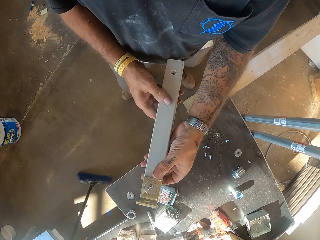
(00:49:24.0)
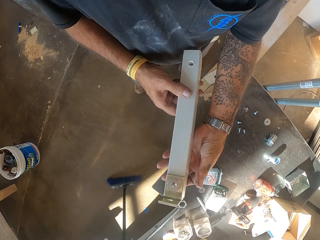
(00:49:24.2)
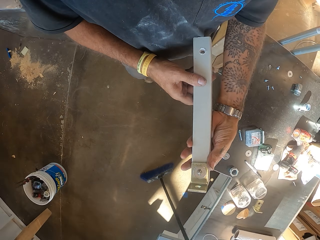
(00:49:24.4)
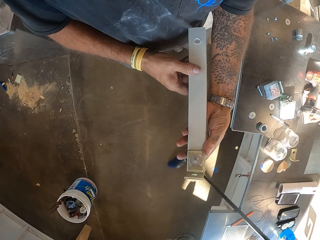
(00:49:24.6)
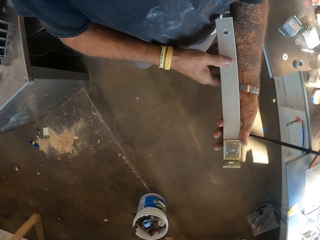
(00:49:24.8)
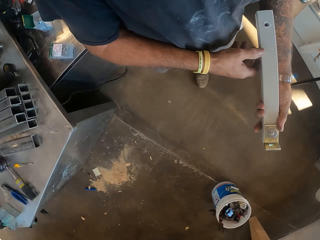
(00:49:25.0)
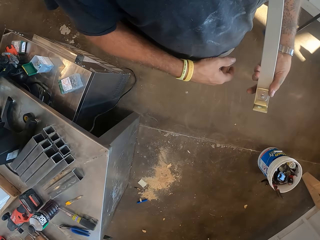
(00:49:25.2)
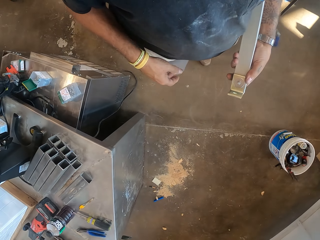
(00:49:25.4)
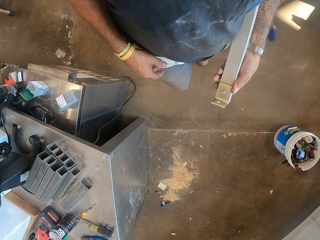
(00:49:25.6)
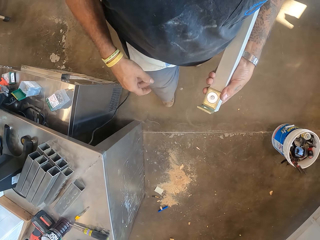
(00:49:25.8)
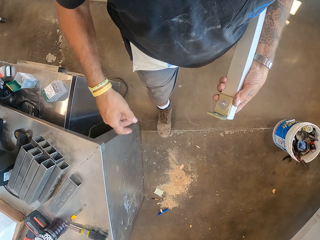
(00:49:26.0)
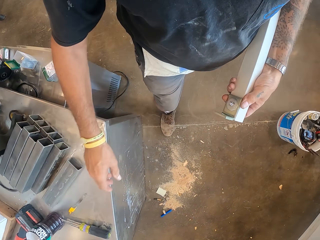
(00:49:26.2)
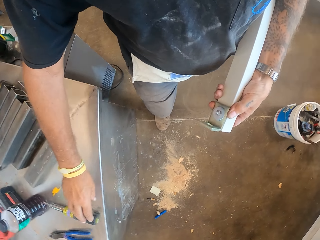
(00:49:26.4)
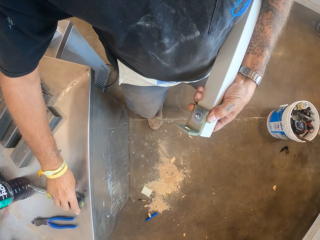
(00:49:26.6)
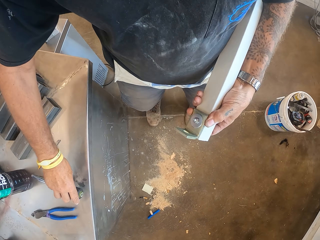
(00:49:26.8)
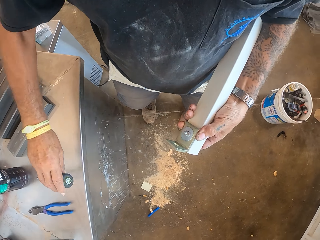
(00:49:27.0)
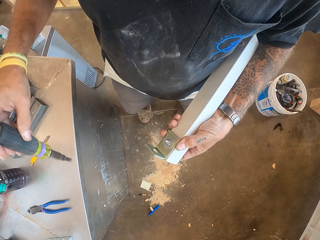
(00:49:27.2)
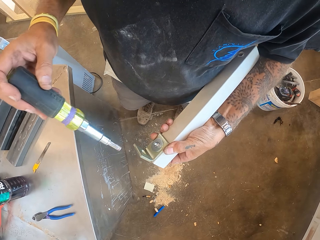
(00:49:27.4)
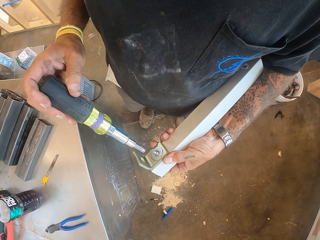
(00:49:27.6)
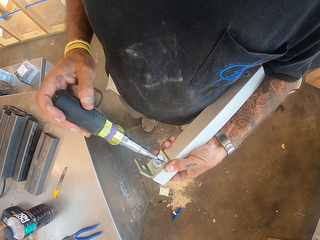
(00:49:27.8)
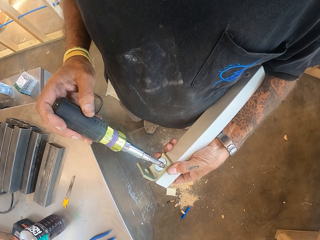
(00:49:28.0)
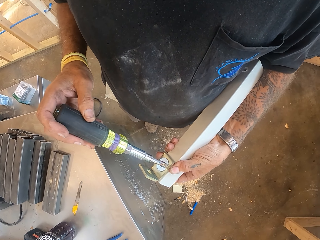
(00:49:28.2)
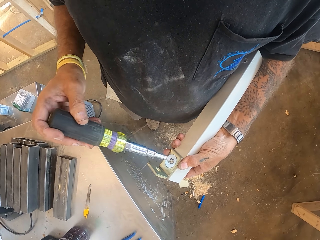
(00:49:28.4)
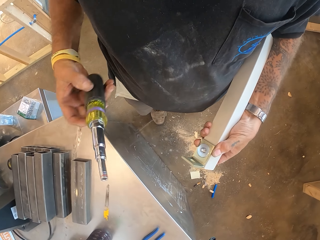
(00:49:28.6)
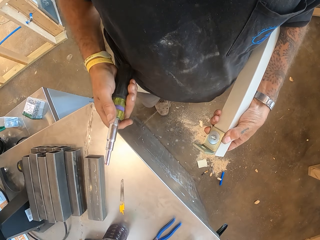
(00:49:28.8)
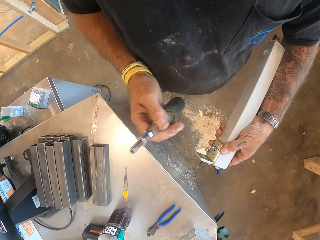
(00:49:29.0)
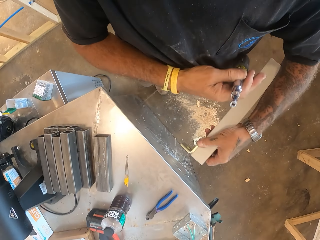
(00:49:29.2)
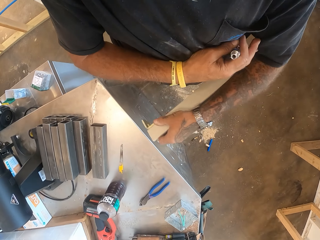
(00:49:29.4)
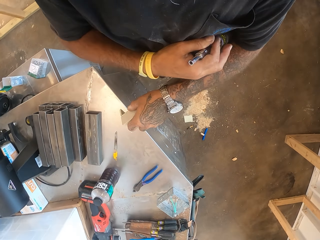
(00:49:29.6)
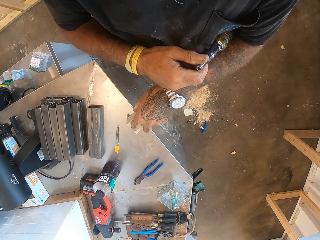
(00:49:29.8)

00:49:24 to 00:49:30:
The camera wearer walks in the workshop. They pick up a screwdriver. They screw. They tighten the nut.

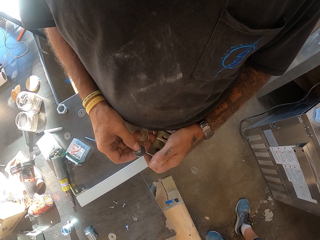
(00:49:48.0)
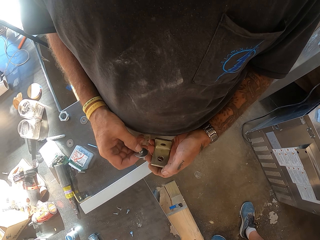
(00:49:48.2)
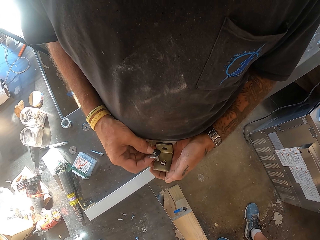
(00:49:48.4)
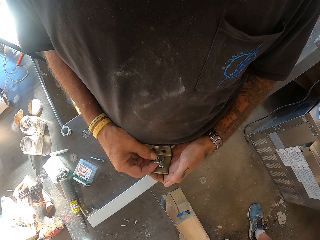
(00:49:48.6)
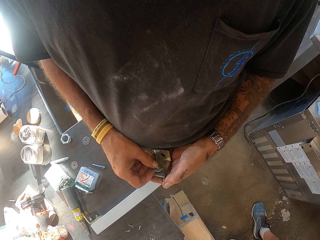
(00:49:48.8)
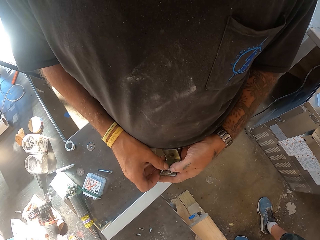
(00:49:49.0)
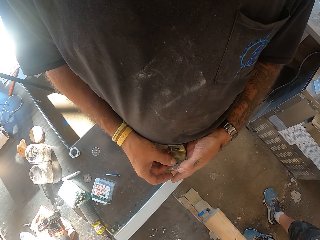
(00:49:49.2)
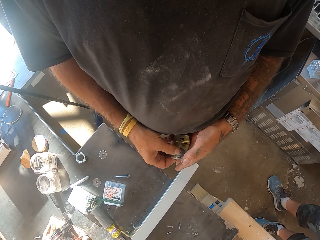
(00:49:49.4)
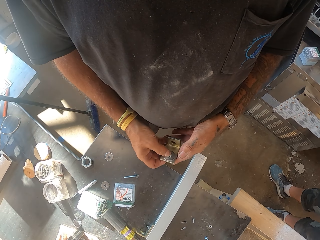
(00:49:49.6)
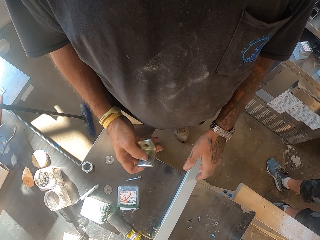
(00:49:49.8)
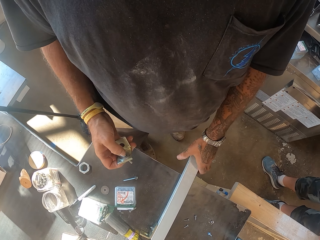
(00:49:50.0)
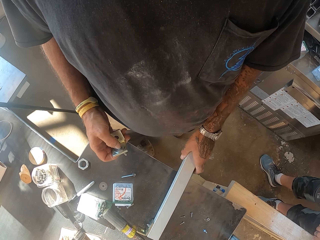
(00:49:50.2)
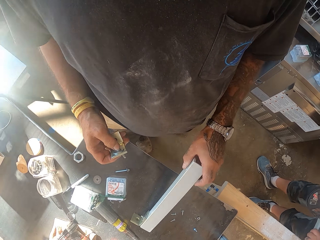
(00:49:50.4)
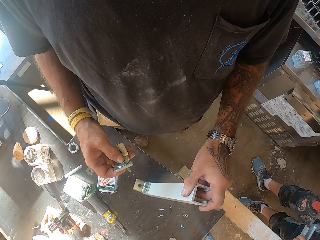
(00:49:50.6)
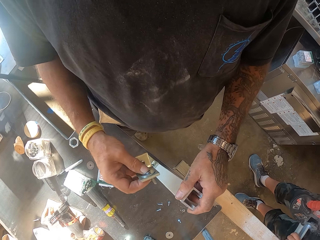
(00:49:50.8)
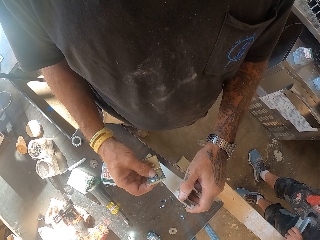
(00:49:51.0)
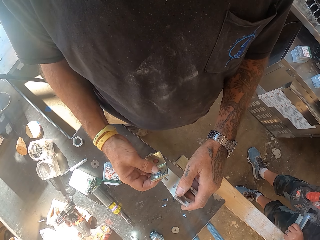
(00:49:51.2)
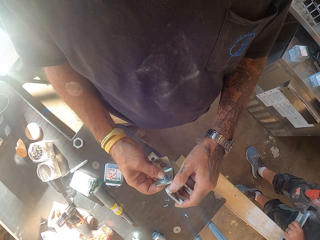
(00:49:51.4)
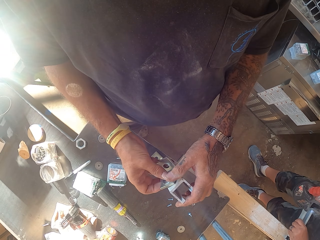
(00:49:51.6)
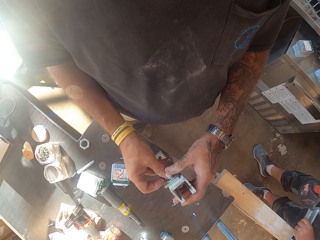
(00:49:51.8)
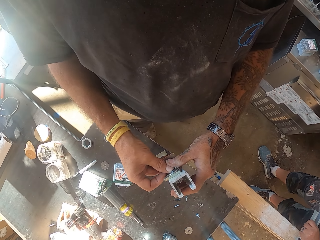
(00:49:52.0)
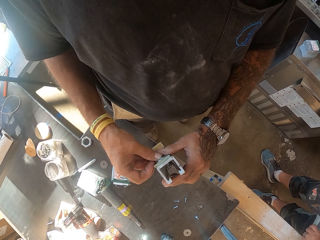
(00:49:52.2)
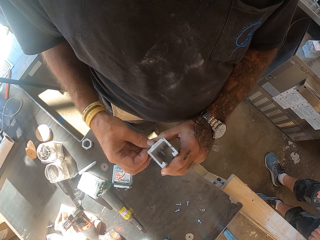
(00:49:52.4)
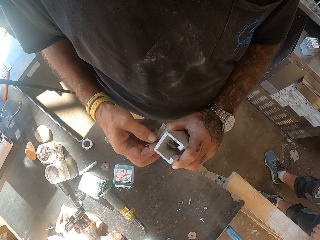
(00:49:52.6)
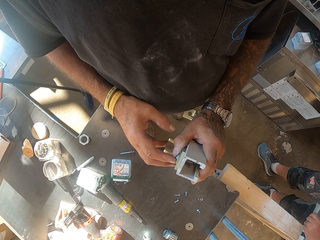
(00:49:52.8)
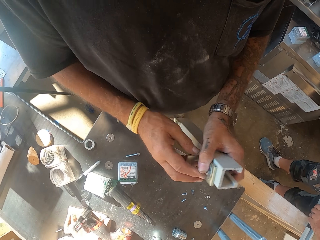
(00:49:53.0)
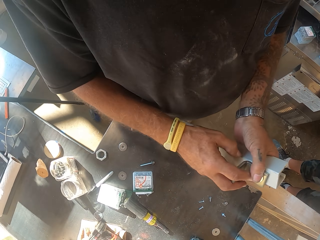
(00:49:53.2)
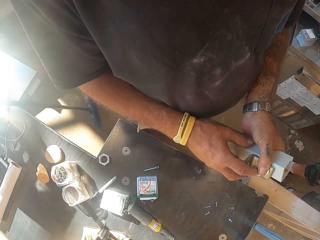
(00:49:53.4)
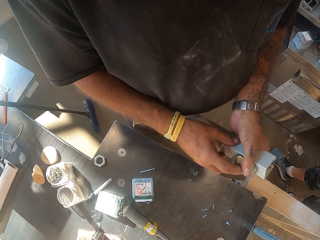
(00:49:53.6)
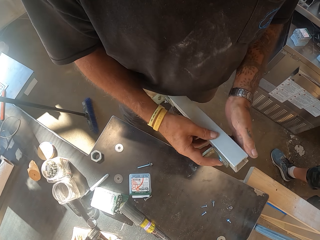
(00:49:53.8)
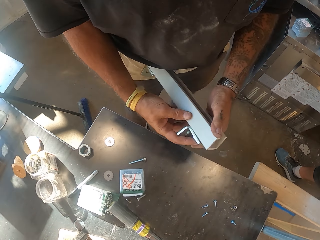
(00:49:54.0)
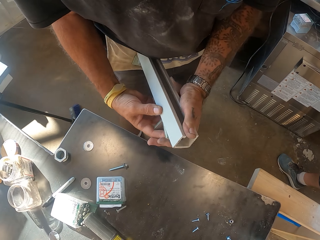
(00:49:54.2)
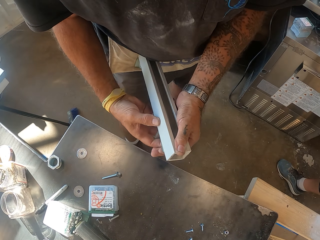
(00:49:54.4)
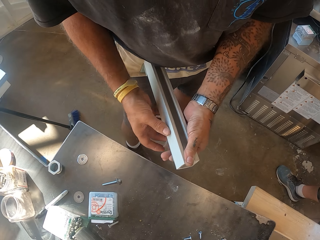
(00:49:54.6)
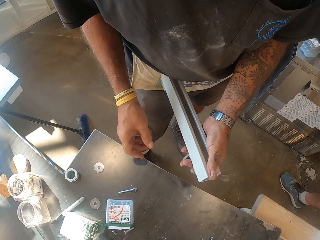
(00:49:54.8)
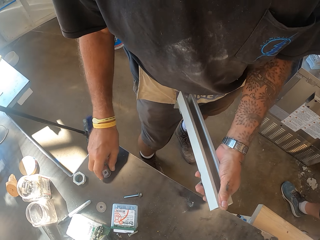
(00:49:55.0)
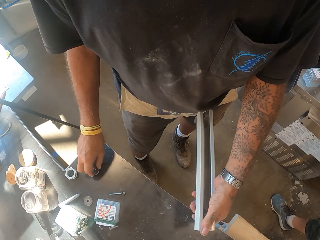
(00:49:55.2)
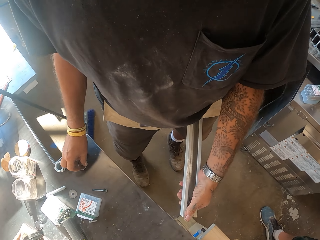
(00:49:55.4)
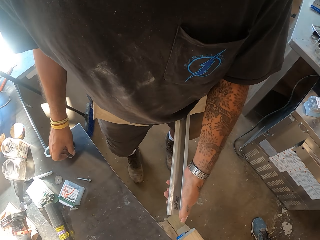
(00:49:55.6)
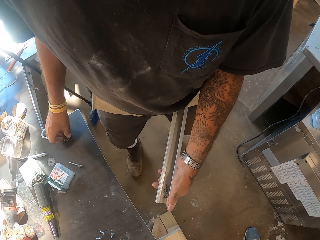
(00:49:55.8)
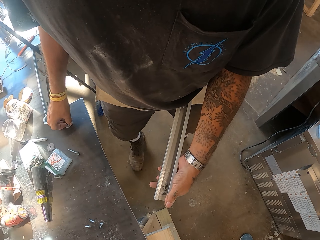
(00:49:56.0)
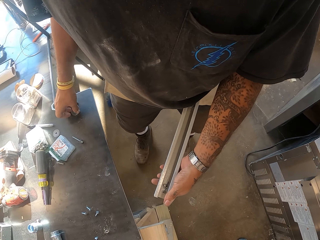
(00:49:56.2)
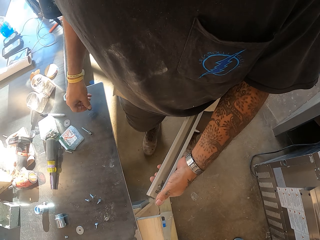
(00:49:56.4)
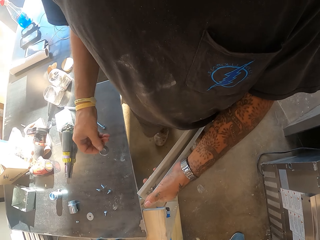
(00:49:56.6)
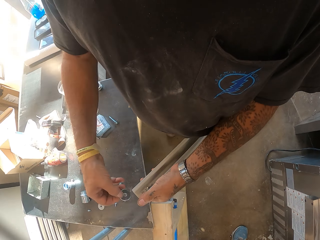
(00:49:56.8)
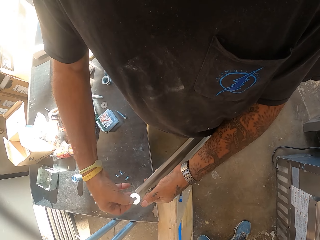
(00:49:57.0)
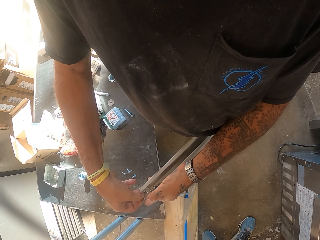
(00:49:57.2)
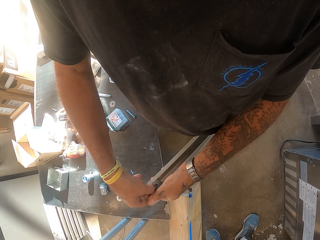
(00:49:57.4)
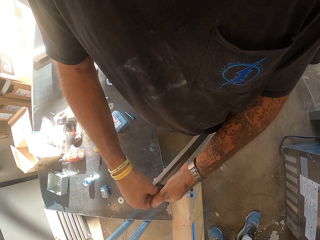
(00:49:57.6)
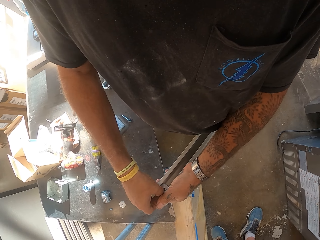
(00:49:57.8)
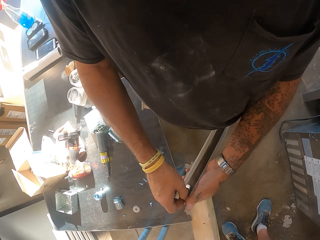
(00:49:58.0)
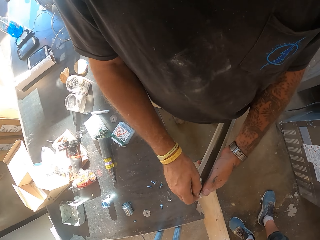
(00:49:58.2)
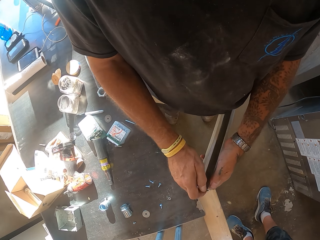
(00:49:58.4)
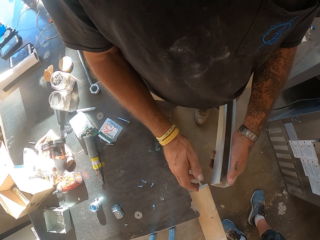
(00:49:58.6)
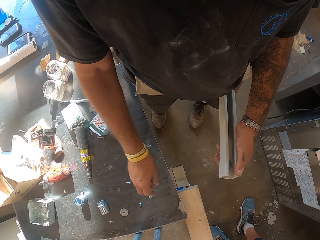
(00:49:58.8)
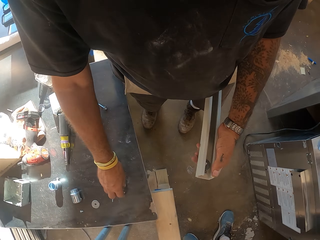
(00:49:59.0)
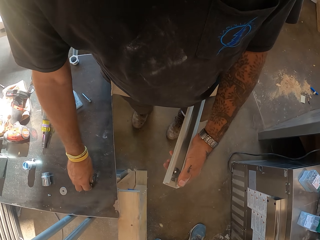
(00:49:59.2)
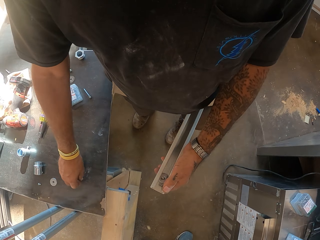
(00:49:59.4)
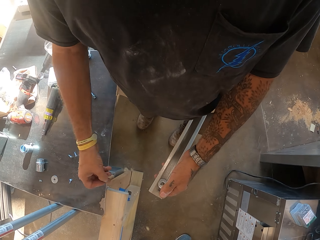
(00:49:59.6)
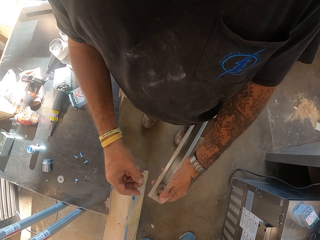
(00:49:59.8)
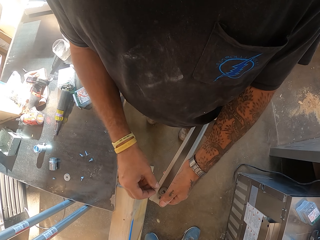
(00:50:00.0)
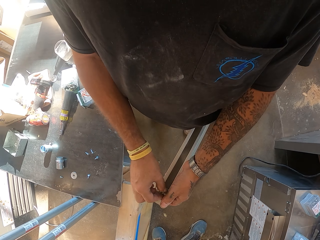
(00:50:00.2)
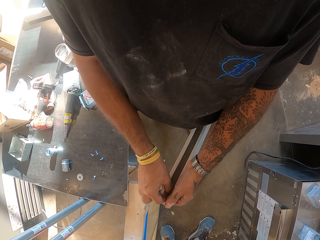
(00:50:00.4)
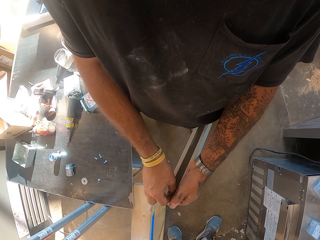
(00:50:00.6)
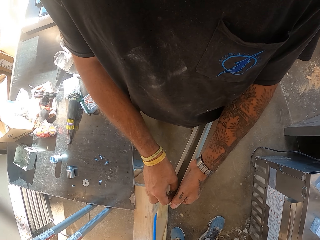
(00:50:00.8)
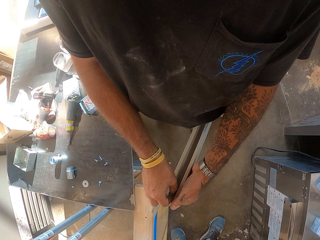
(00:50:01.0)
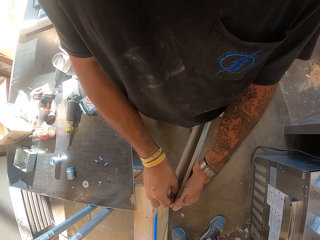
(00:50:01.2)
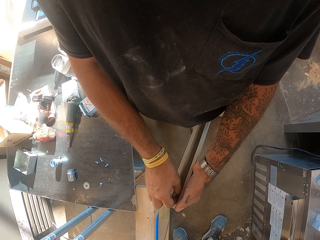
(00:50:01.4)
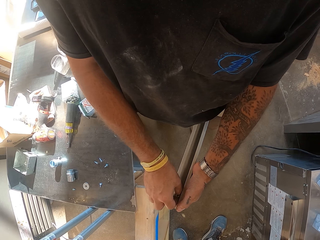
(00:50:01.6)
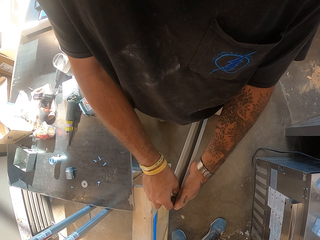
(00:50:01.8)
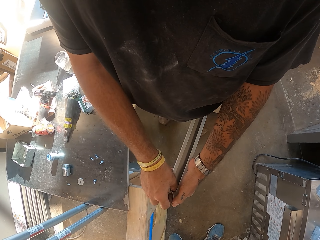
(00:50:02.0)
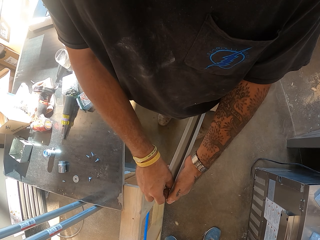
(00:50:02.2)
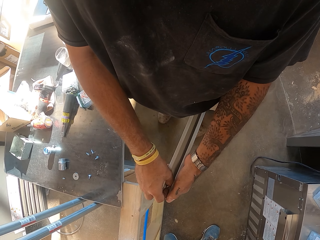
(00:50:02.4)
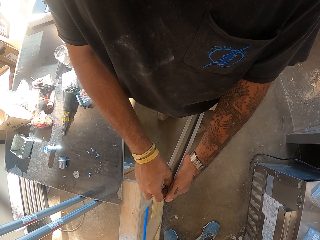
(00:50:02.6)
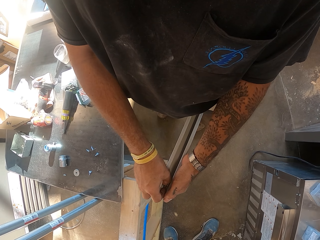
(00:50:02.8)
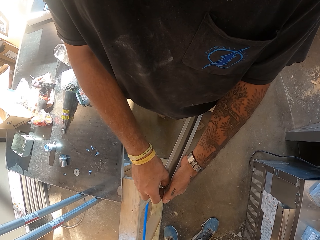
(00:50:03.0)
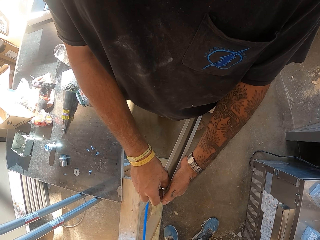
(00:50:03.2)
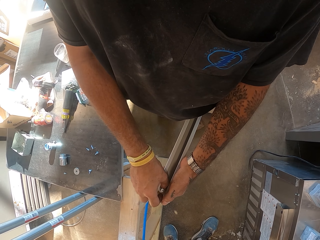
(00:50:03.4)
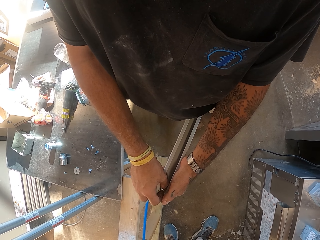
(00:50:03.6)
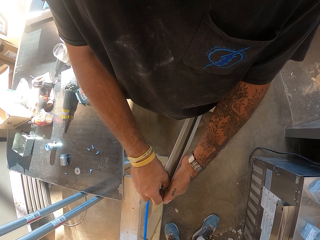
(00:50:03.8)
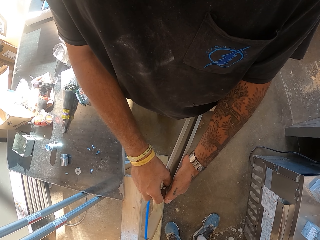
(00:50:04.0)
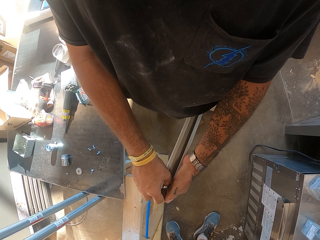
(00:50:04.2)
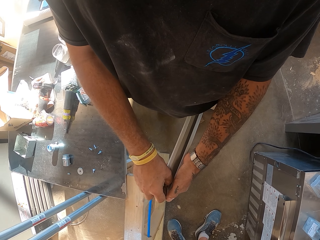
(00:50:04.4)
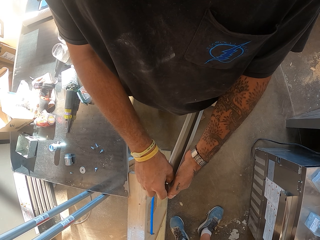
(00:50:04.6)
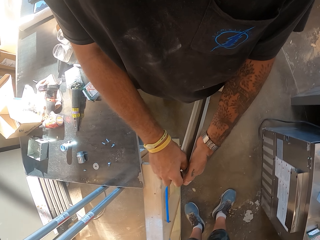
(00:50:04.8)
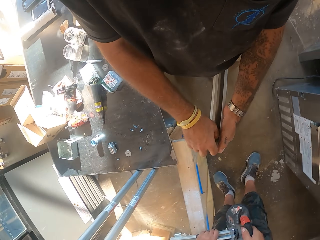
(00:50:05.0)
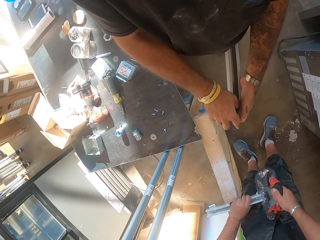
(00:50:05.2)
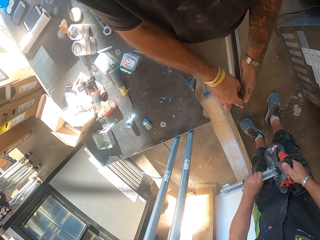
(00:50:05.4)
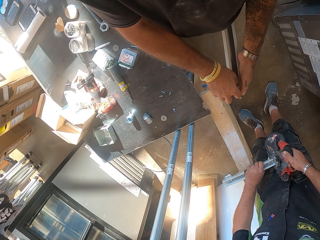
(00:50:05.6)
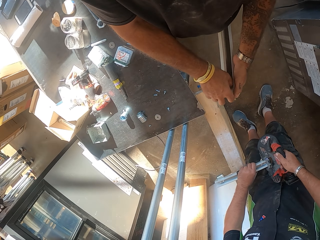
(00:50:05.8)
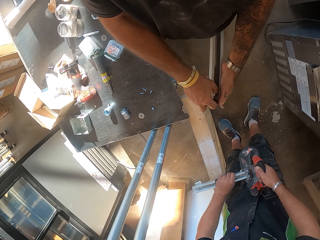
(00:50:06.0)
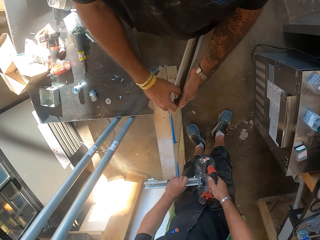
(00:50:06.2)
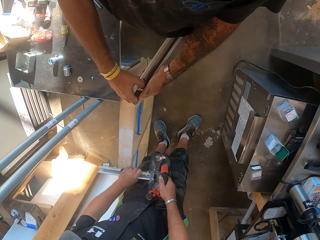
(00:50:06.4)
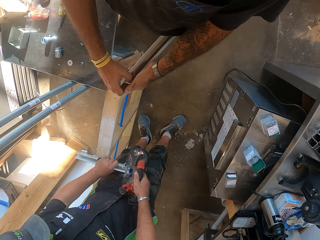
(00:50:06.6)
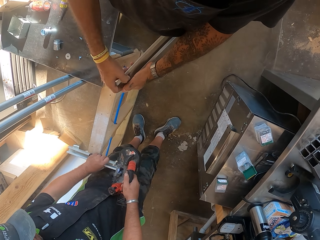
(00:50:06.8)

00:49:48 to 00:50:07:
The camera wearer fixes the bolt. They pick up the rod. They drive the bolt into the plastic rail. They fix the bolt on the rod. They pick up a nut. They tighten the bolt. They fasten the plastic rail.
